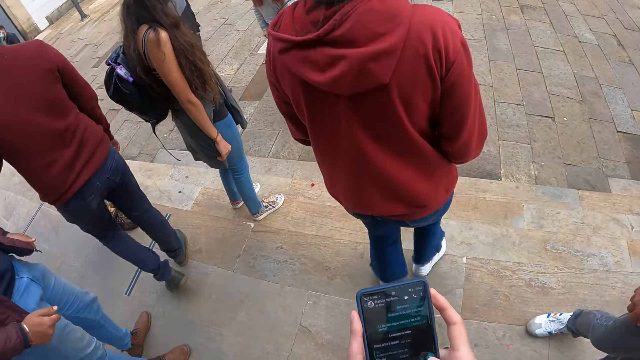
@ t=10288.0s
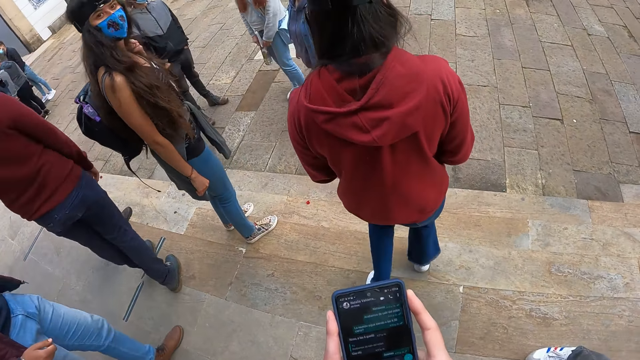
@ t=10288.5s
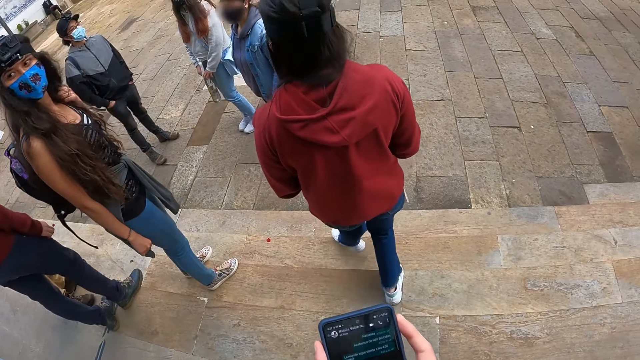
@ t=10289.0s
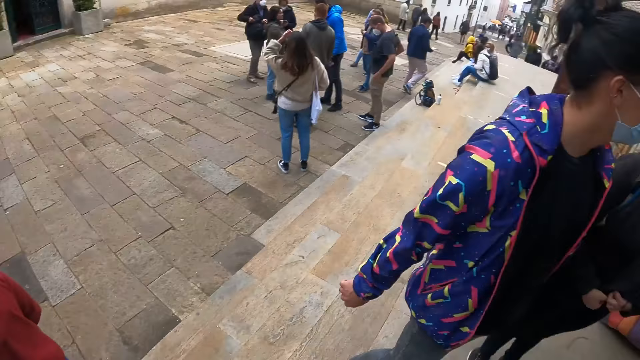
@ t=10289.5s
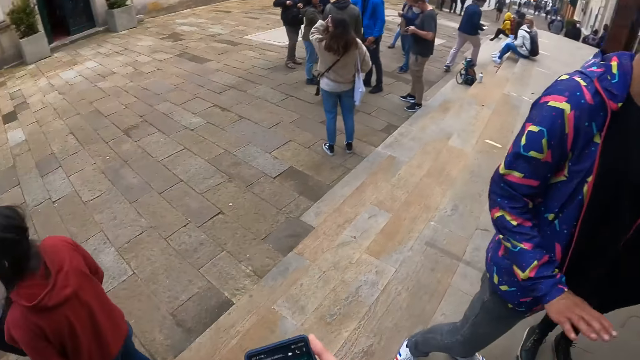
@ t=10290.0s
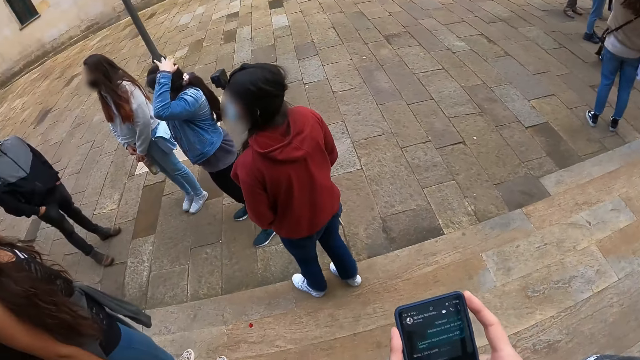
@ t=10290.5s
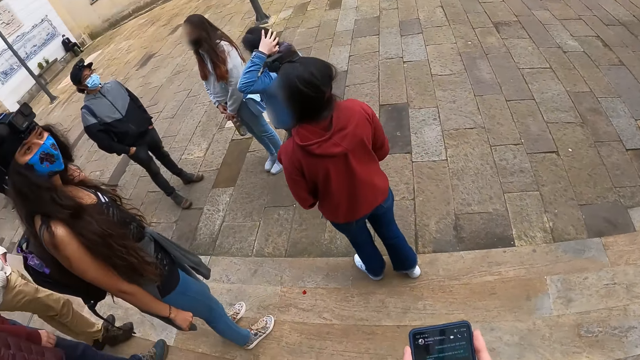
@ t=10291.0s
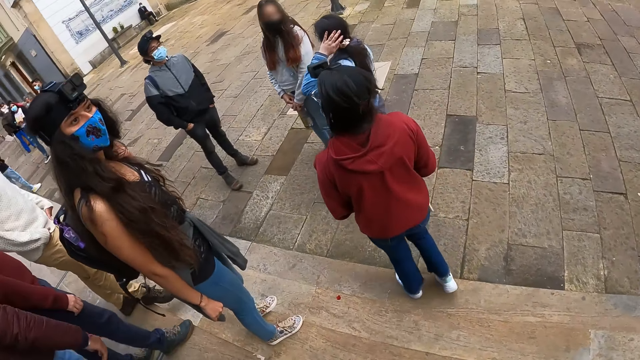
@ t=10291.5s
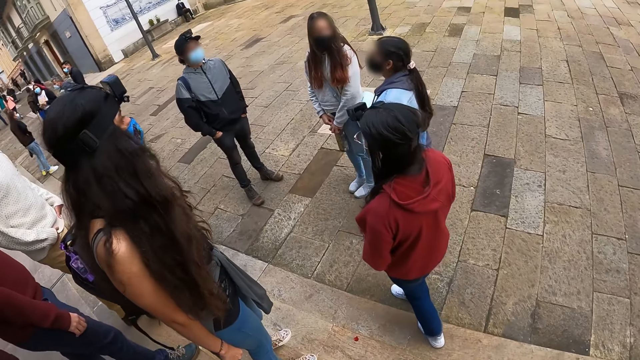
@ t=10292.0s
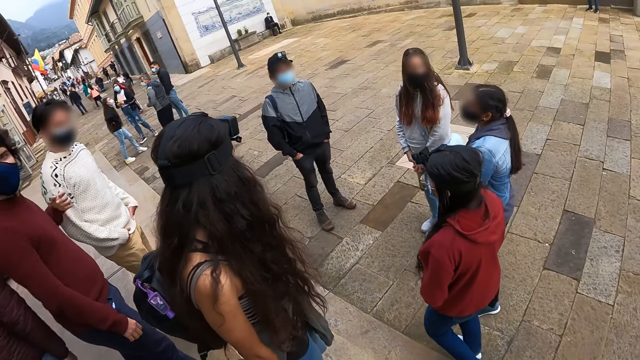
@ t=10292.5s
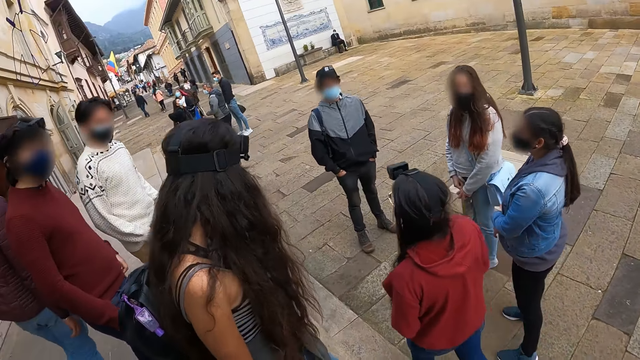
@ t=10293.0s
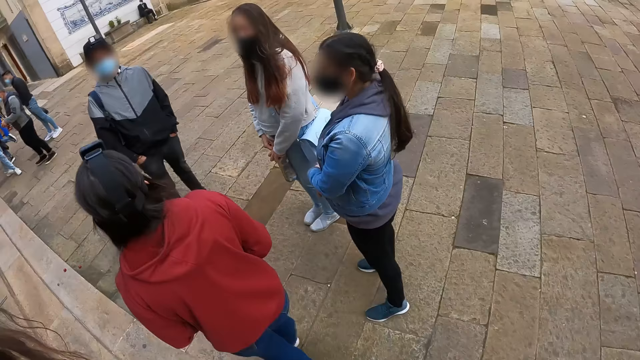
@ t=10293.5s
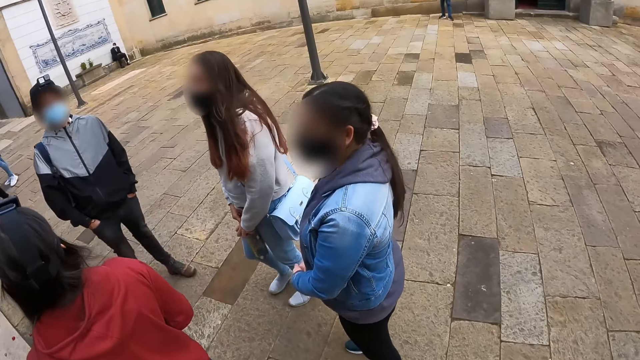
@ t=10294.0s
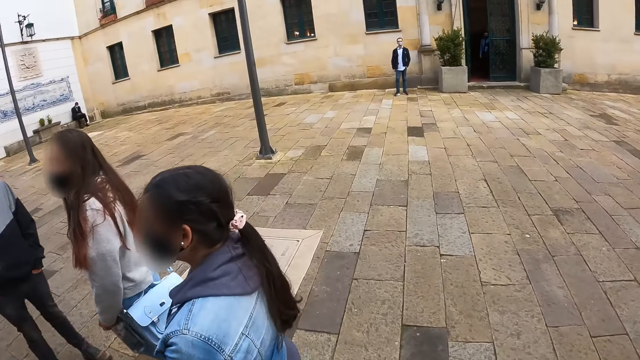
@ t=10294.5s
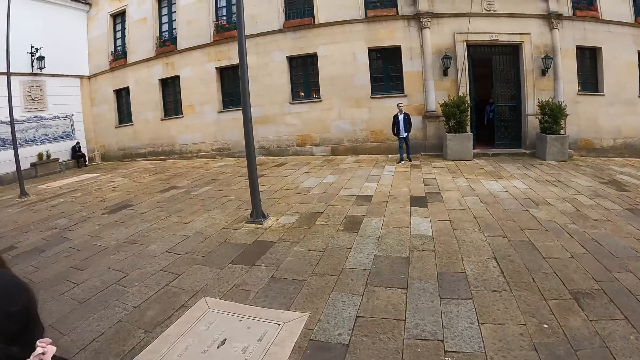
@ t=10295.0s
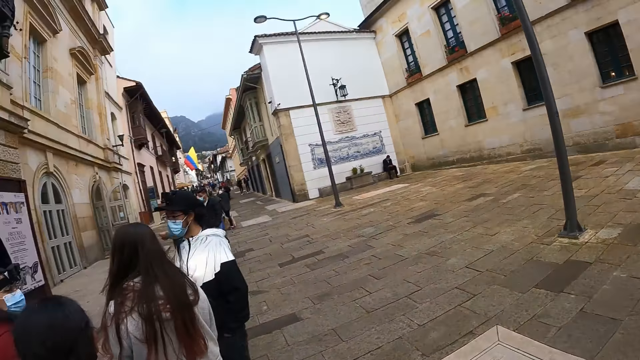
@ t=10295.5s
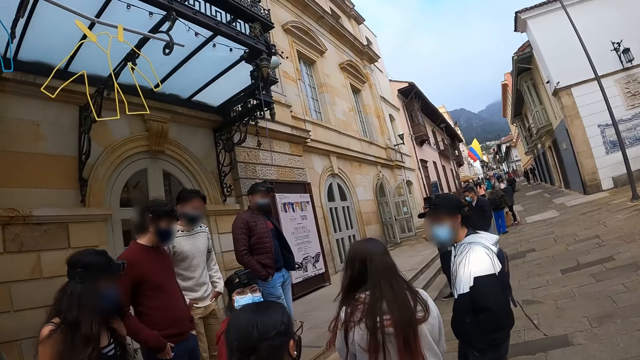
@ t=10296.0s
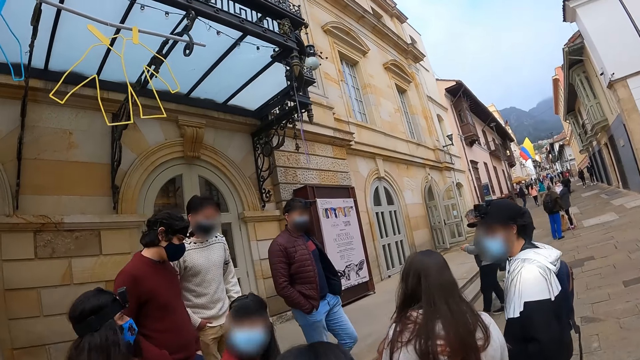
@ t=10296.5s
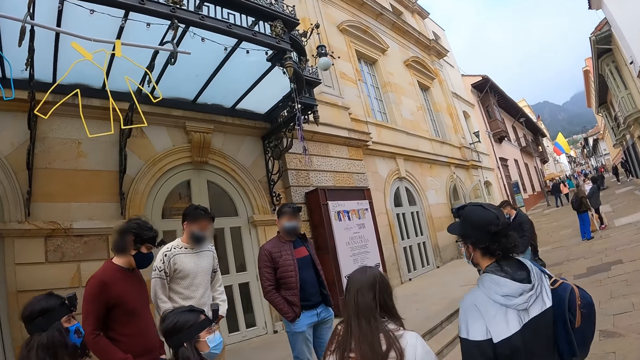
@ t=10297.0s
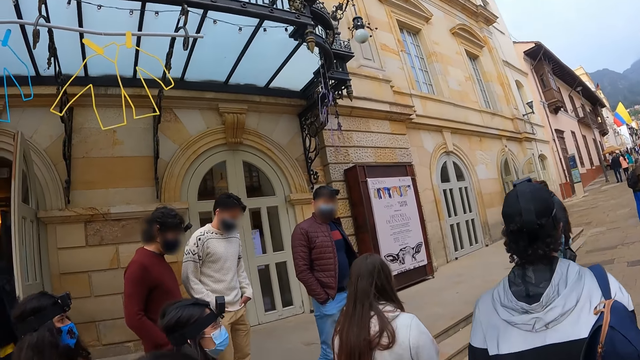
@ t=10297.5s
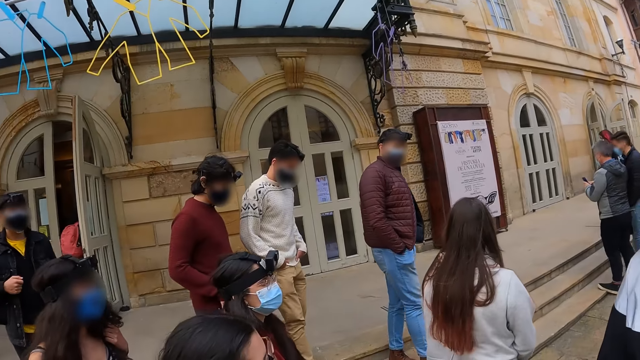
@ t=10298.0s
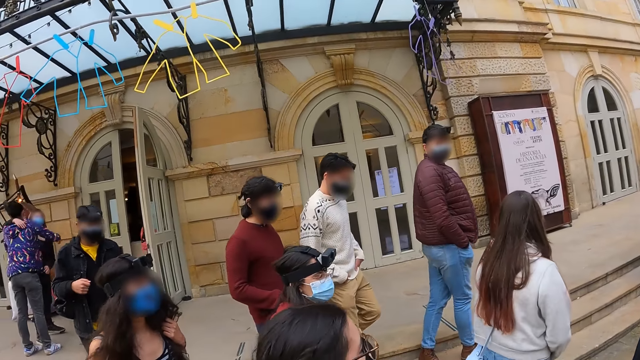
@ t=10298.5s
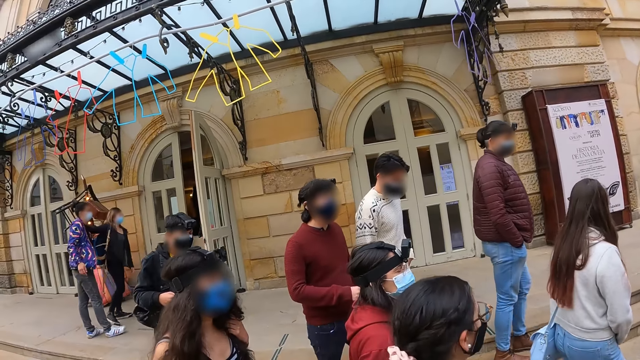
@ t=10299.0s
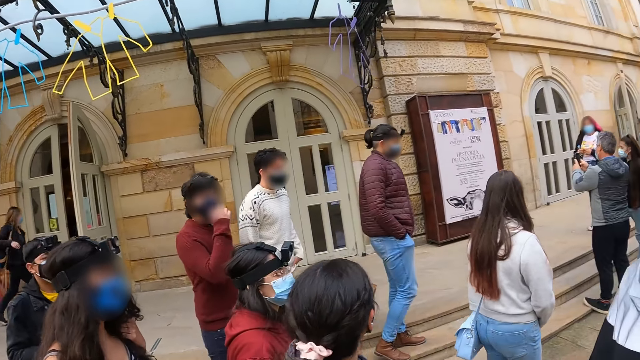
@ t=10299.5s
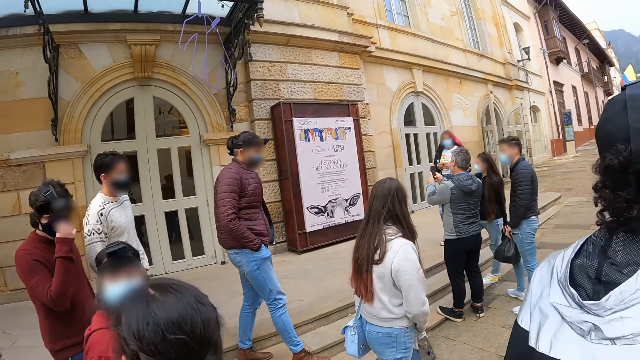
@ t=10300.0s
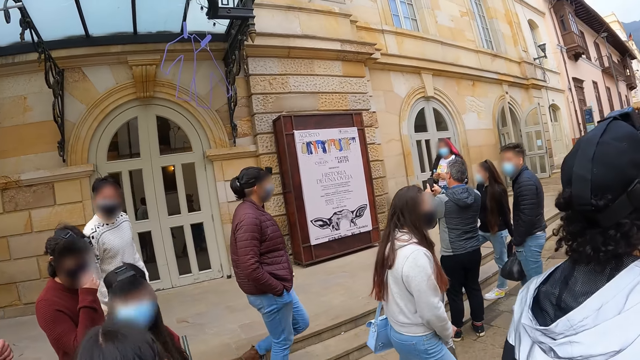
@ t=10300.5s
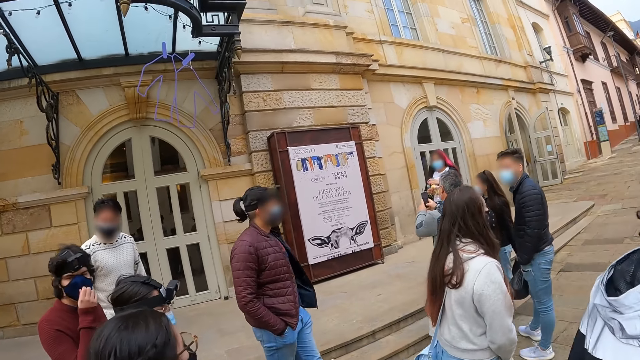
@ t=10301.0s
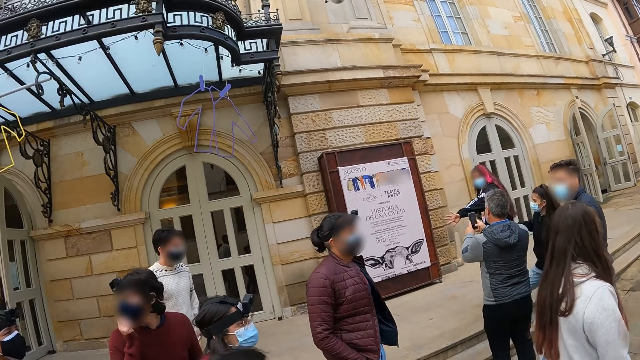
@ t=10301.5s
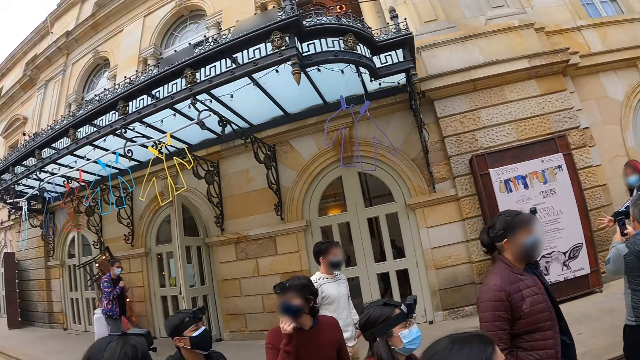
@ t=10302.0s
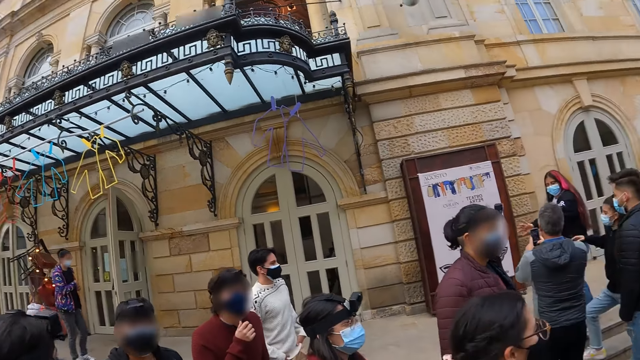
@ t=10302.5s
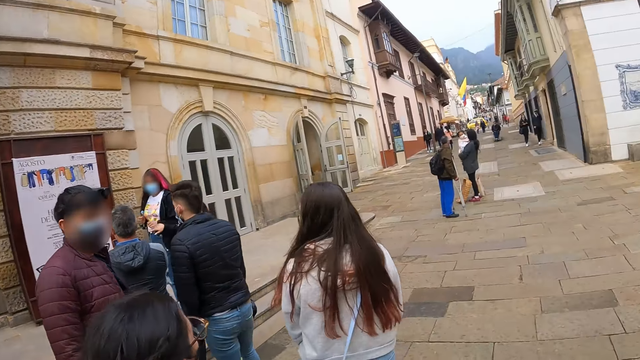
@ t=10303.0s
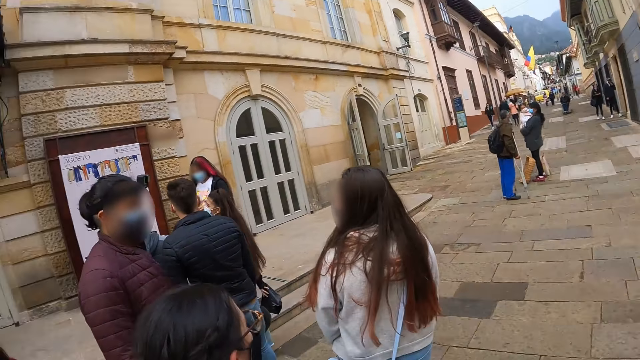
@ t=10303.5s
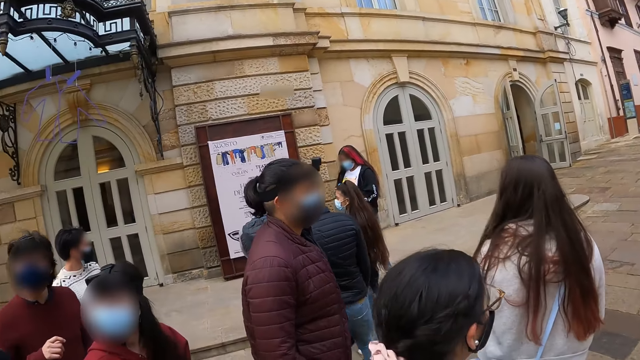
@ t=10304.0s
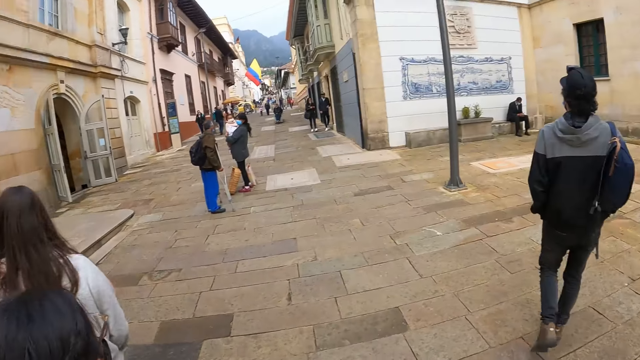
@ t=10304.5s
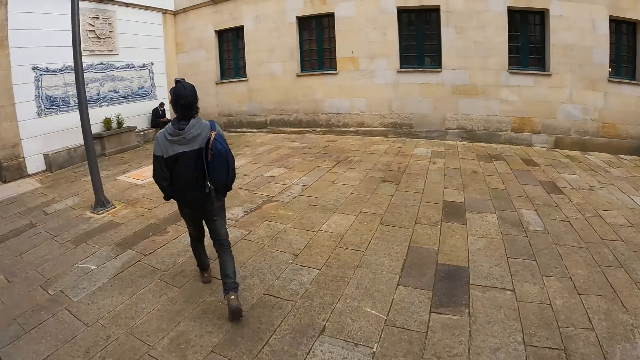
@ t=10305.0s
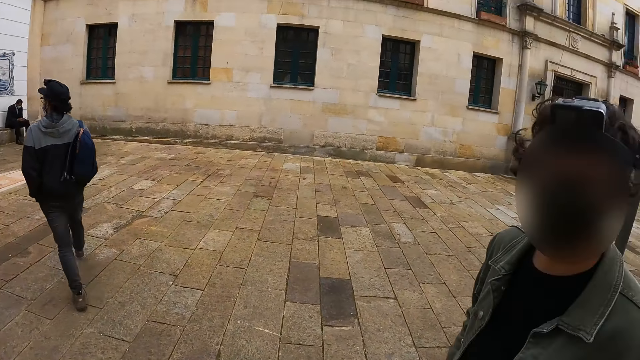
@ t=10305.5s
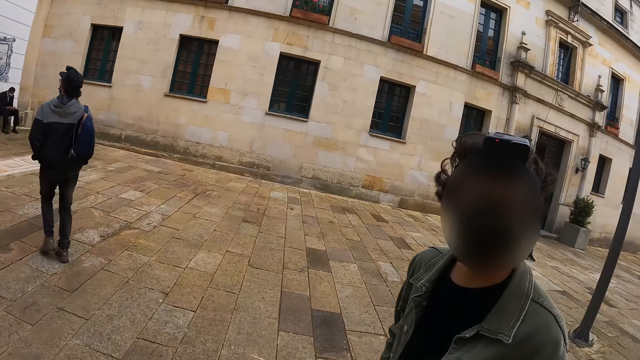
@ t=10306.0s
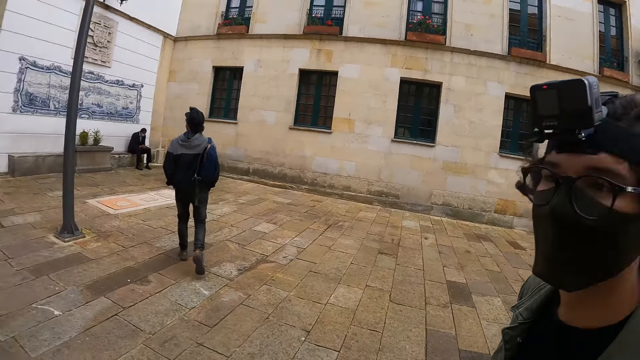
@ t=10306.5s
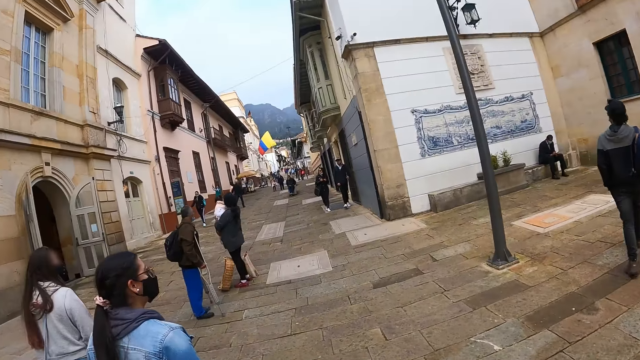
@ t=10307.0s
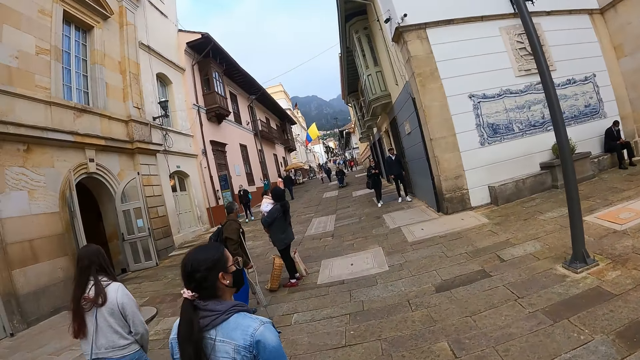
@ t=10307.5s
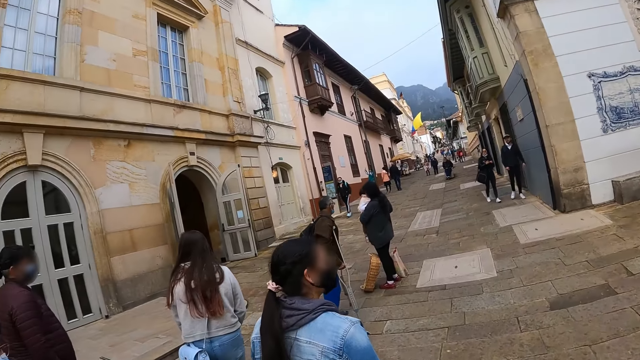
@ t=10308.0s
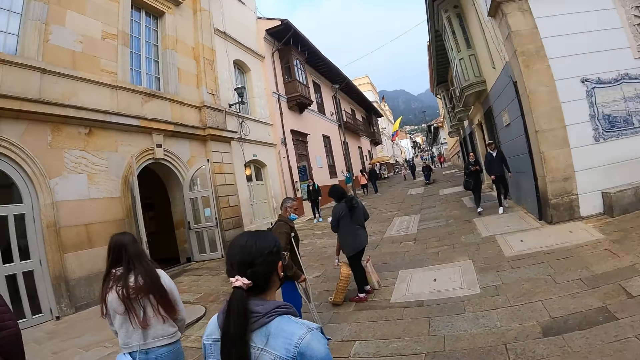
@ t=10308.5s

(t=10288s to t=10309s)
The camera wearer looks around. They operate the phone. They look at the buildings. They walk around the path. They look around.
